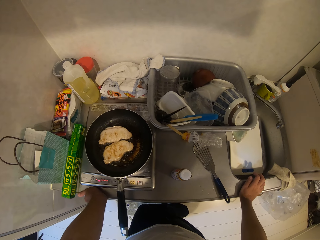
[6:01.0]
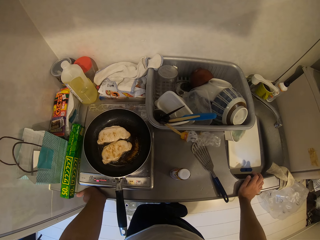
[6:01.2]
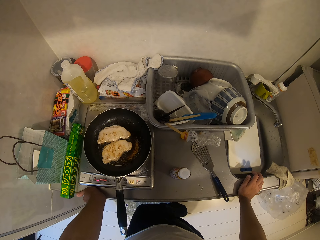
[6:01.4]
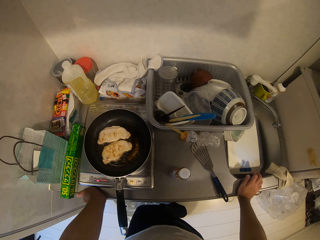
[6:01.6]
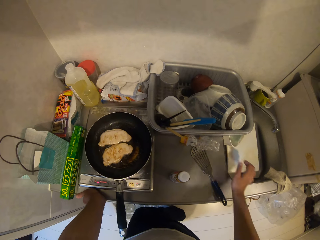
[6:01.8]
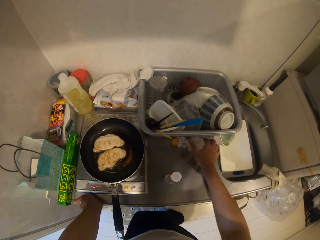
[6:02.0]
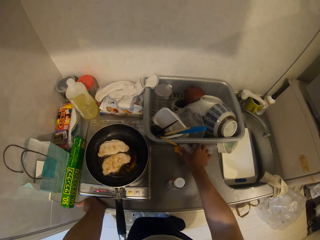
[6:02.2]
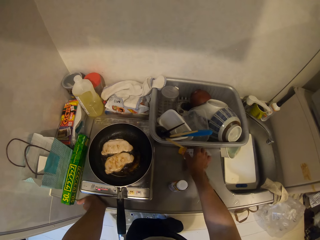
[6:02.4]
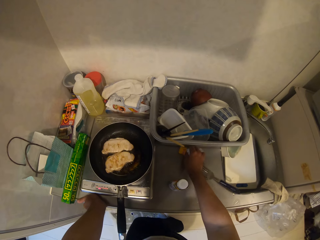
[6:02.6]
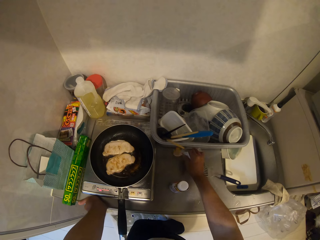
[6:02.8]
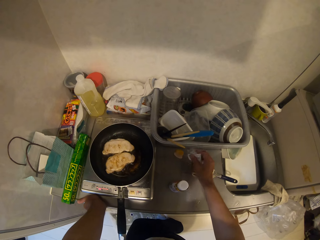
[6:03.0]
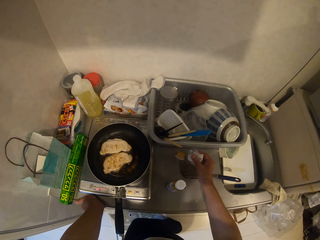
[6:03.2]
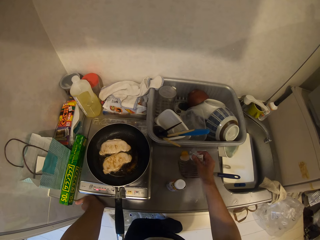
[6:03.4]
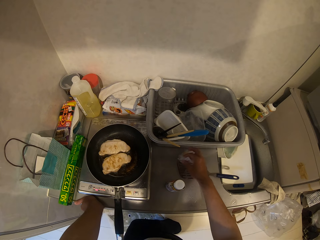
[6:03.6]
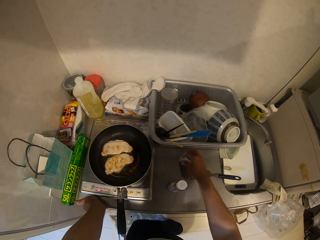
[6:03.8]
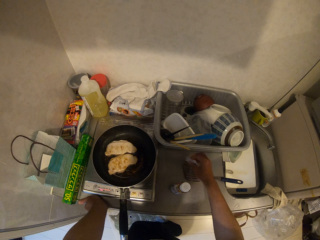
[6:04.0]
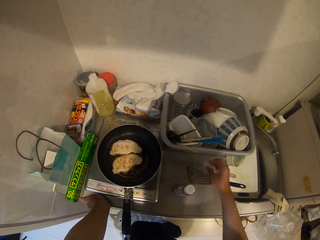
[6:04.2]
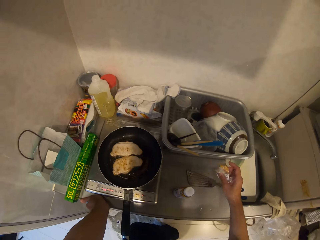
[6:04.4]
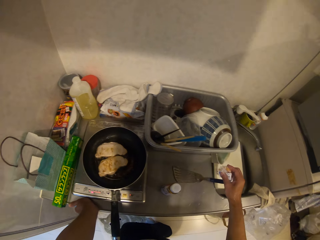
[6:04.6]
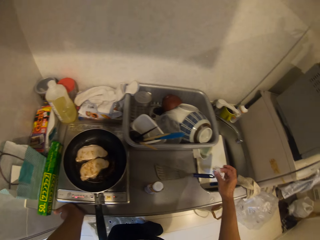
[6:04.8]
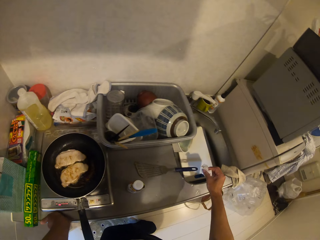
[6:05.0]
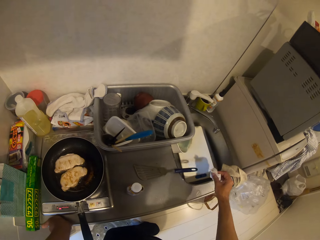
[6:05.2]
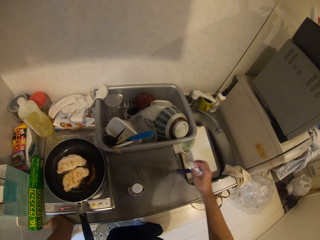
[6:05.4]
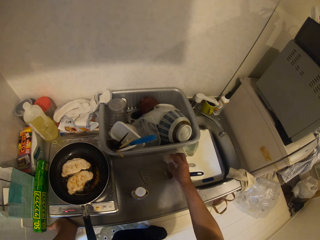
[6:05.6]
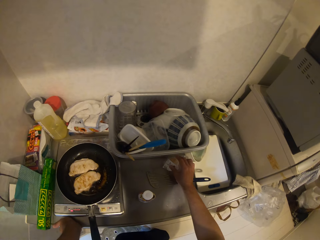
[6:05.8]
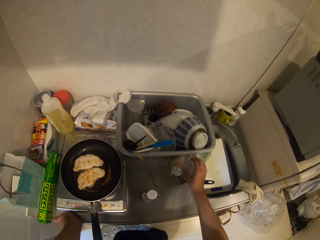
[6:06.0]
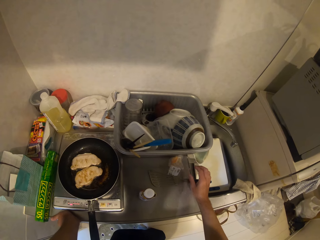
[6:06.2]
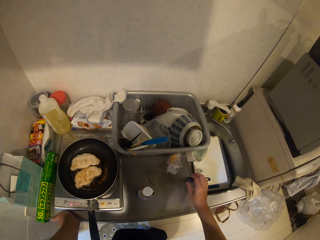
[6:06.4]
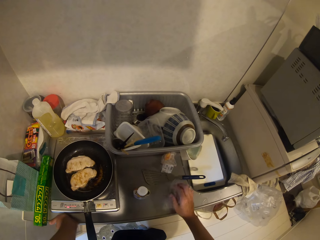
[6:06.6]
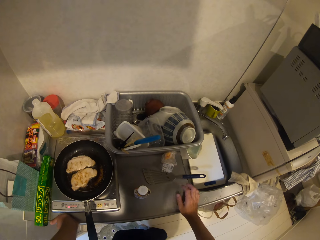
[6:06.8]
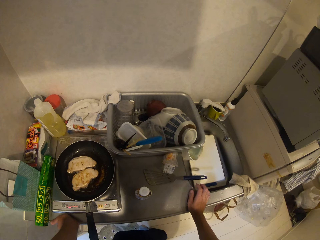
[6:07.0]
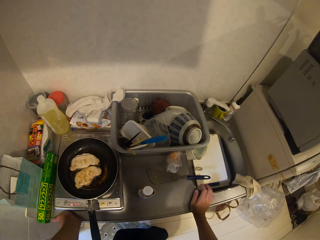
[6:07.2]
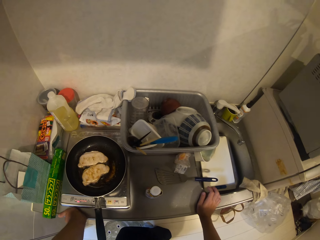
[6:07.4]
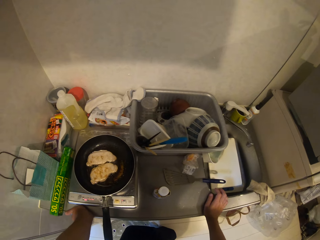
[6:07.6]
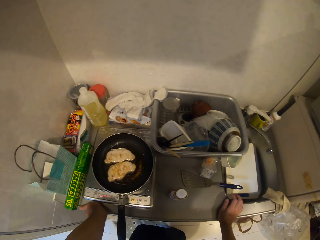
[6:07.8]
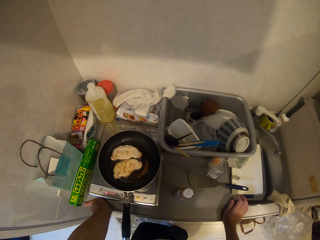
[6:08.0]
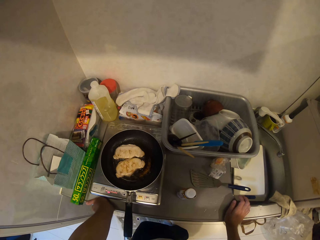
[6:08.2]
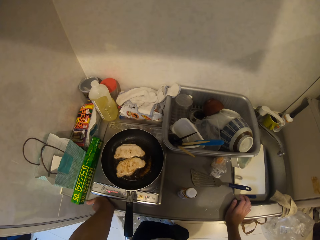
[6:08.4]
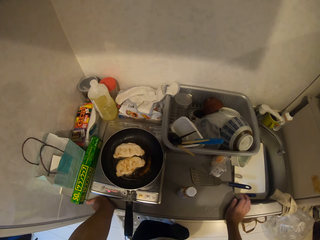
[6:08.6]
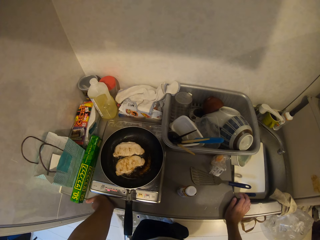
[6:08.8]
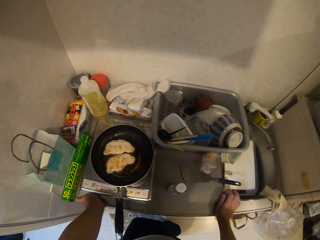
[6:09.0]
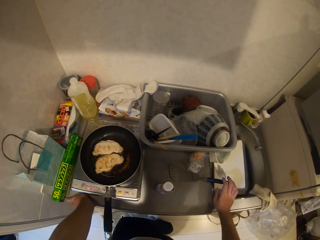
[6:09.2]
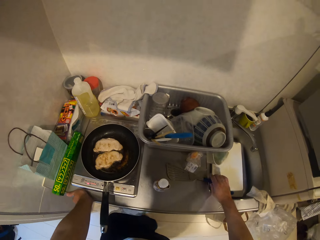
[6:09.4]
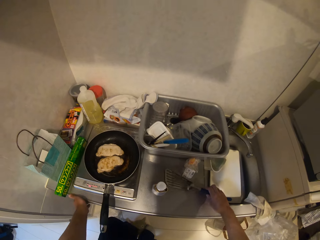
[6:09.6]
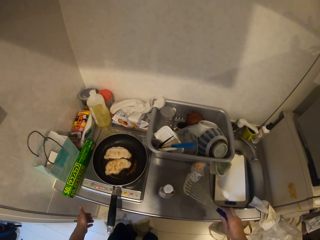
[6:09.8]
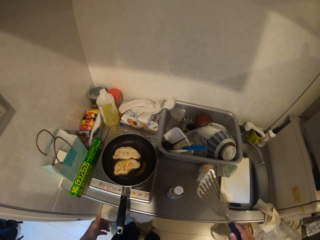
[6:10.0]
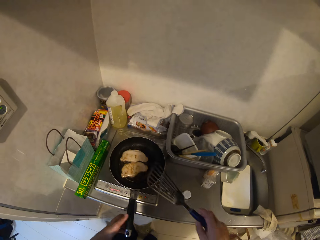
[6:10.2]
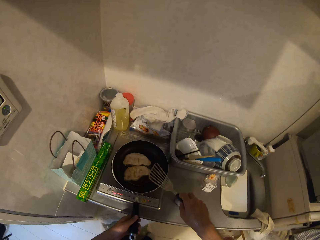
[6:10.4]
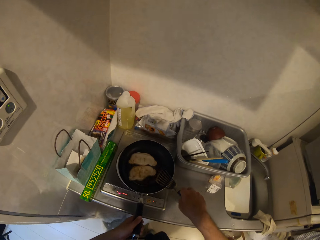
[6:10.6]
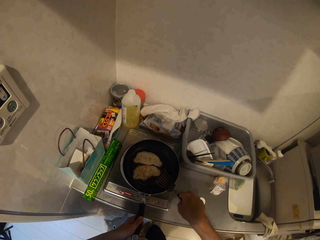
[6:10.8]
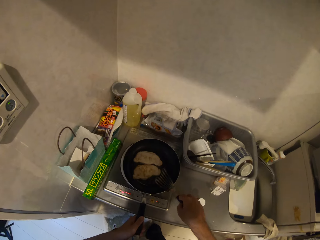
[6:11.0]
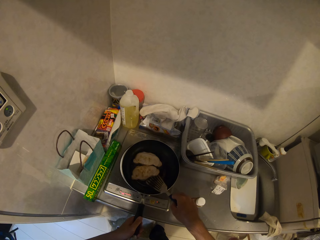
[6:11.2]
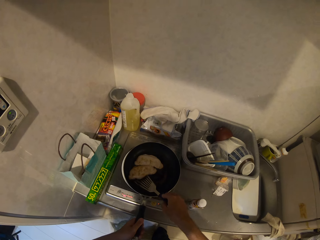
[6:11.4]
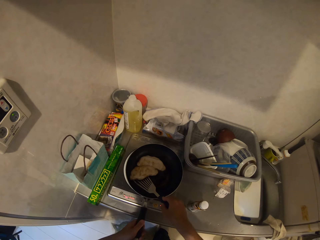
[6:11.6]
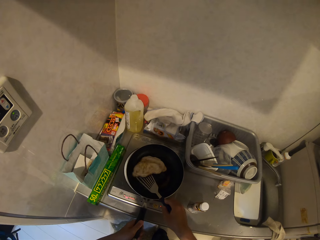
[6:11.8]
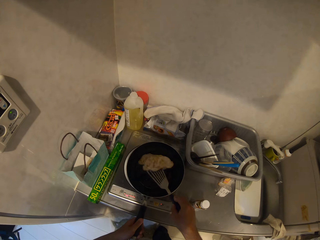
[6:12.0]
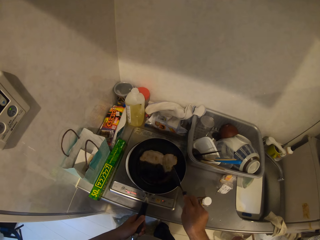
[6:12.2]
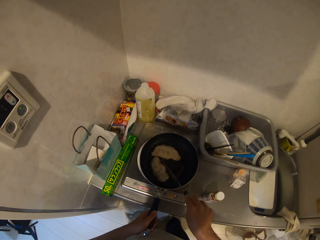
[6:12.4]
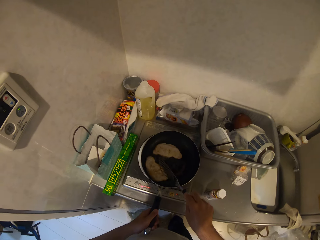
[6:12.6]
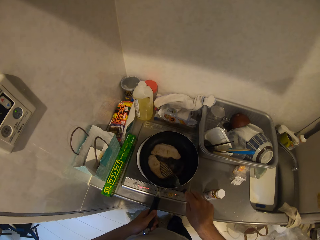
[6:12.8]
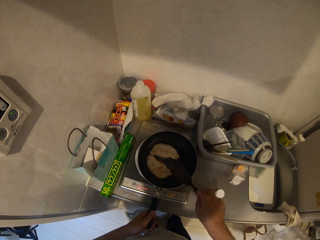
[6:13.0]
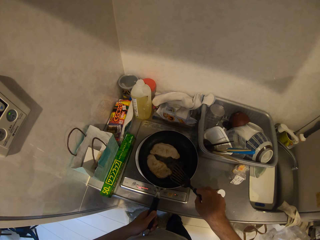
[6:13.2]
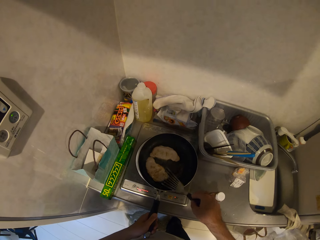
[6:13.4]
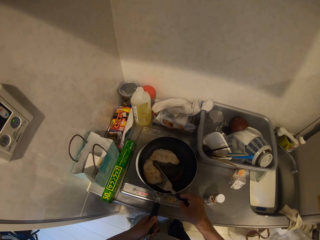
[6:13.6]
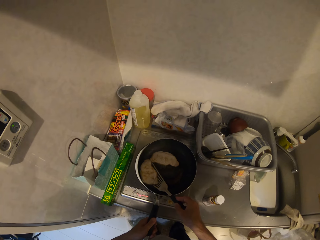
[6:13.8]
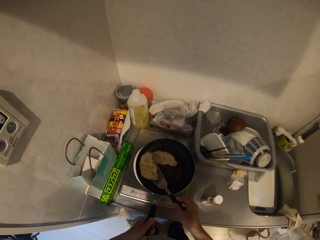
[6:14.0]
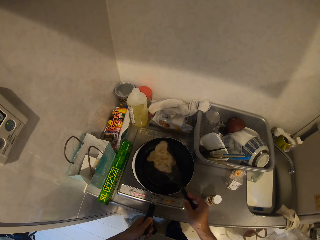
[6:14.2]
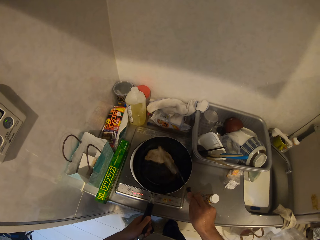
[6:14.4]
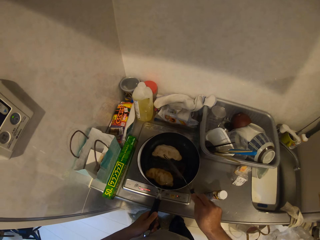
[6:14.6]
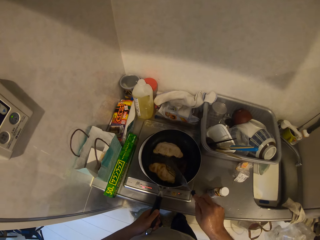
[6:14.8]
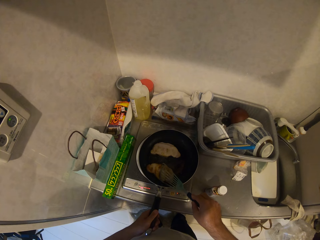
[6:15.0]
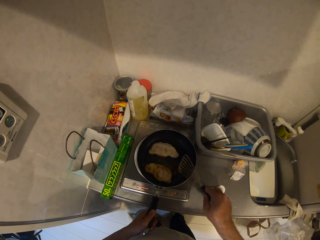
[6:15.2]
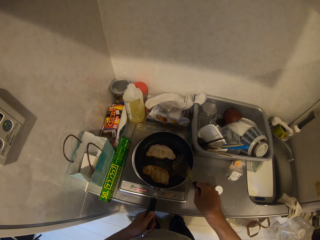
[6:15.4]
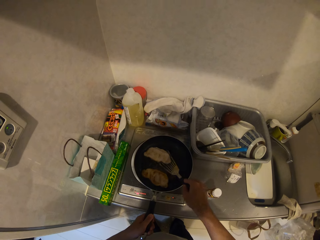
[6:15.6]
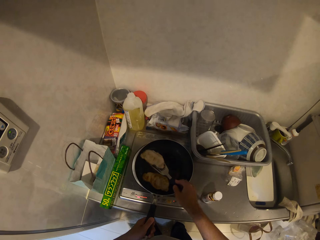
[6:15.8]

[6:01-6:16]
The camera wearer picks up some nylons with his right hand from the kitchen worktop. He drops the nylons on the kitchen worktop. He places his hands on the kitchen worktop. He looks at the burrito as it cooks. He picks up the slotted spoon with his left hand. He holds the frying pan with his left hand. He turns the meats in the frying pan with the slotted spoon.

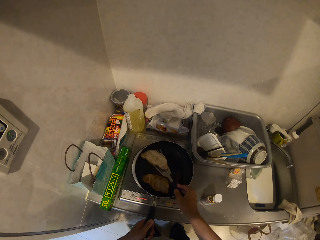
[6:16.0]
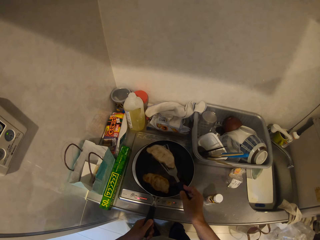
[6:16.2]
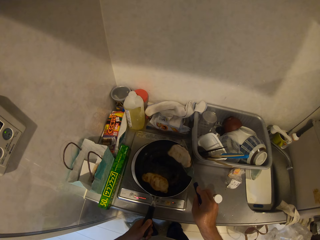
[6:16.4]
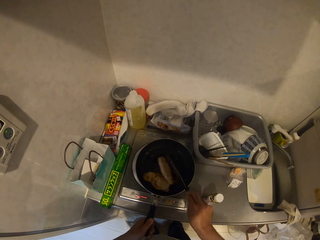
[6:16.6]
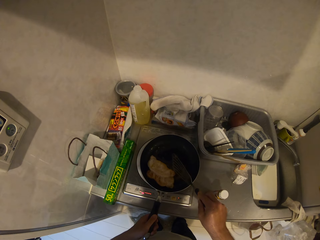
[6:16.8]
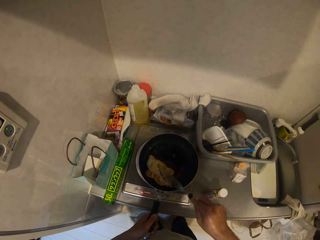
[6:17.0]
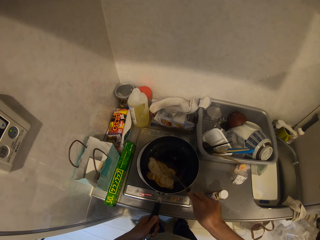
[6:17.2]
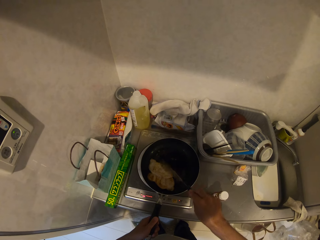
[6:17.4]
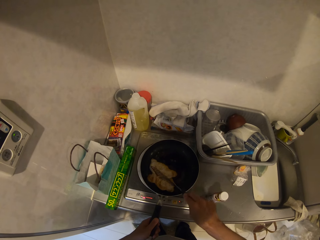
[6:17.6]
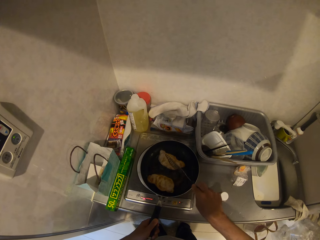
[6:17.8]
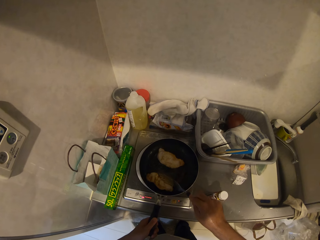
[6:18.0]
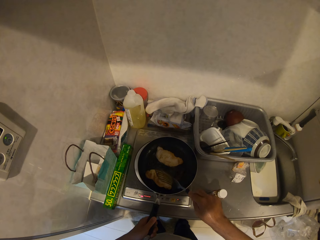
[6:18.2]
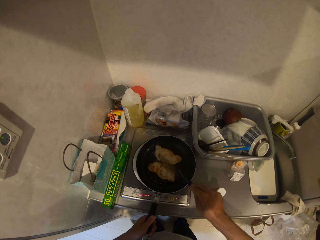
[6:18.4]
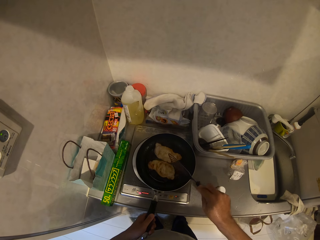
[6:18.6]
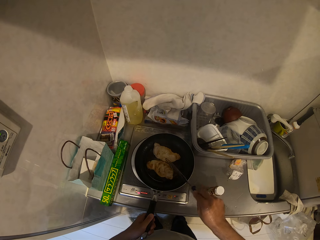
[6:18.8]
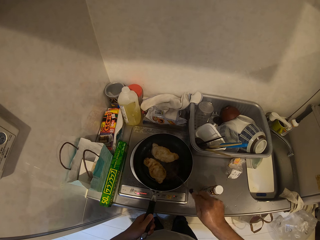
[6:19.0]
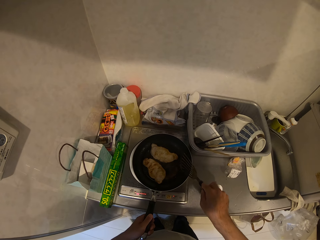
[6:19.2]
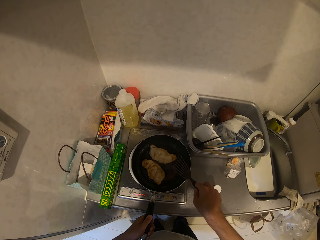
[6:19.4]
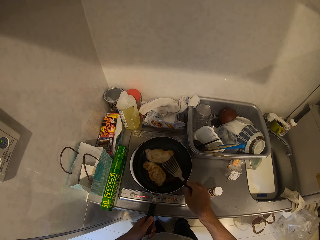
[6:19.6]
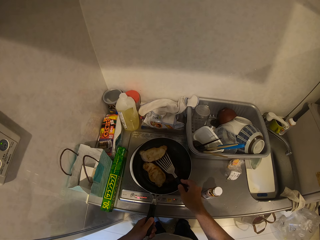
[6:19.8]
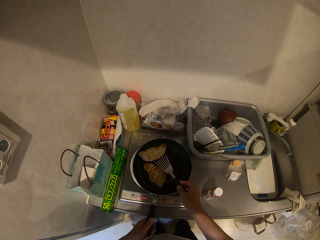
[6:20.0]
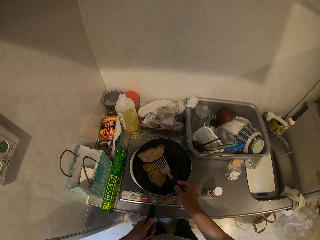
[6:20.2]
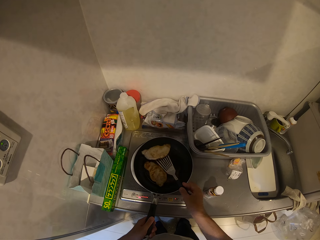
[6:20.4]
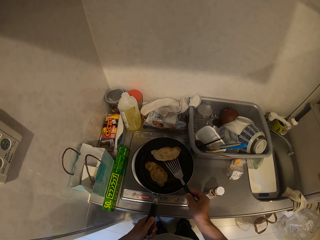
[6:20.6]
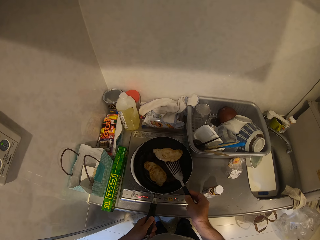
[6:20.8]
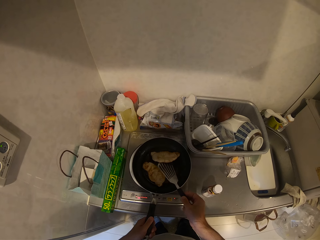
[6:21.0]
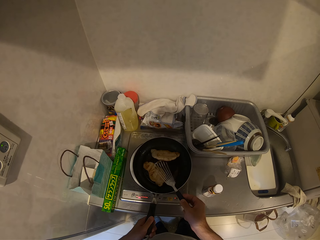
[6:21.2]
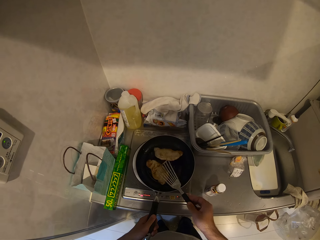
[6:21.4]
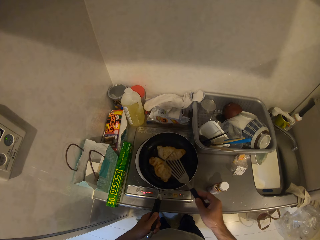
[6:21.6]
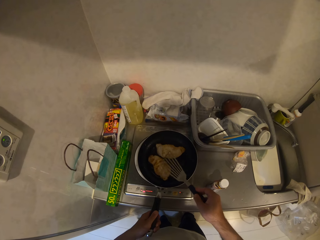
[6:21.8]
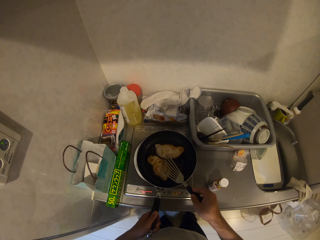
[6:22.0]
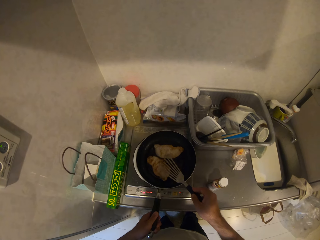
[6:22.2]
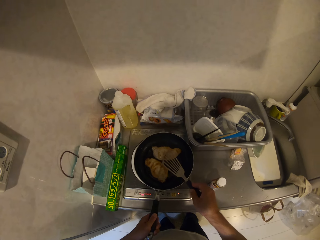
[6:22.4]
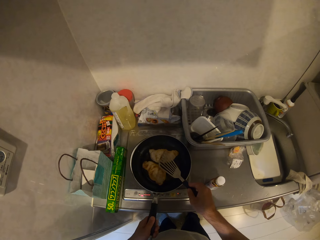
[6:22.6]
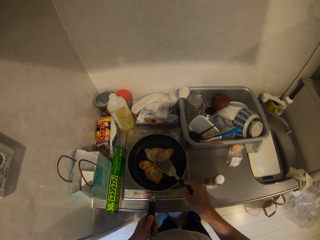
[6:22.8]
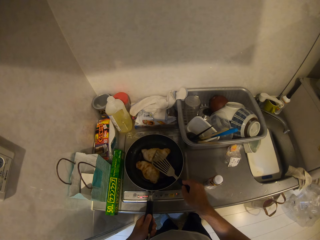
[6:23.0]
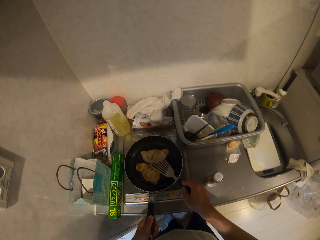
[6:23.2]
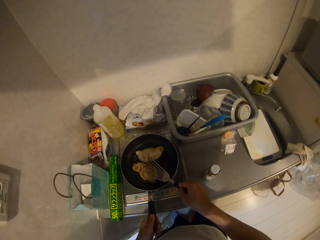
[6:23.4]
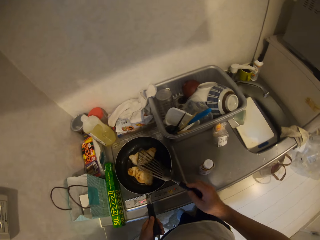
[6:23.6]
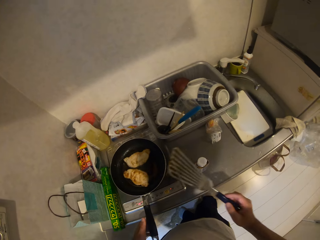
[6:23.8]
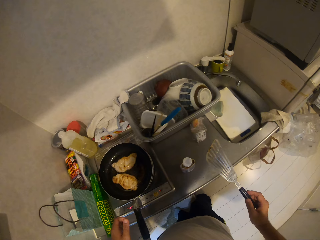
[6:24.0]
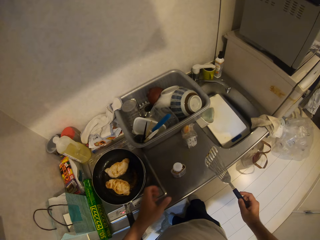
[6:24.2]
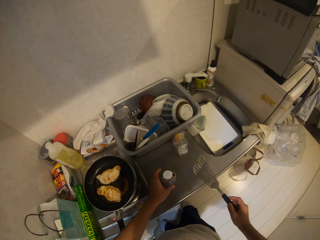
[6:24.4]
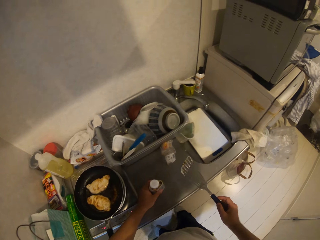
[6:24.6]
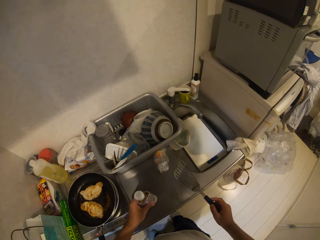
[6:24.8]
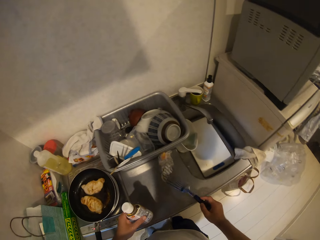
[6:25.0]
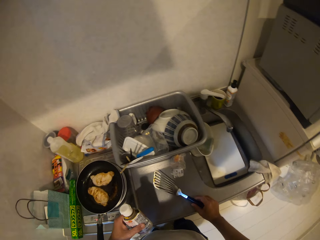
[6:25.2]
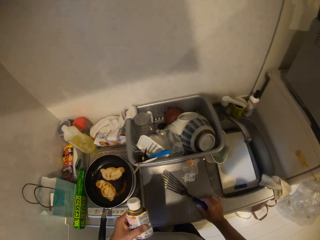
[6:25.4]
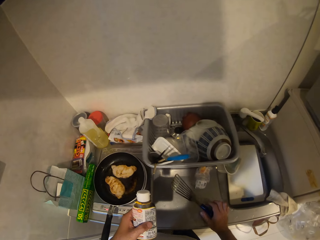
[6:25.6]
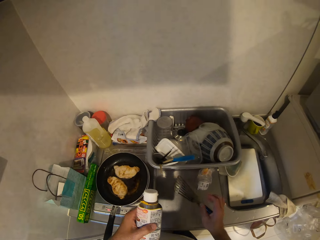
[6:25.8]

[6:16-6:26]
The camera wearer hits the meats in the frying pan with the slotted spoon. He moves from the frying pan to the kitchen worktop. He picks up the bottle of spices from the kitchen worktop with his left hand. He drops the slotted spoon on the kitchen worktop.
